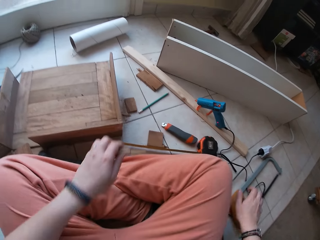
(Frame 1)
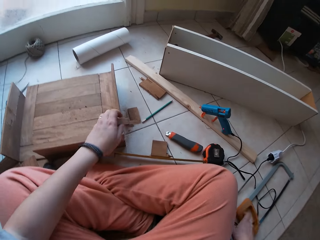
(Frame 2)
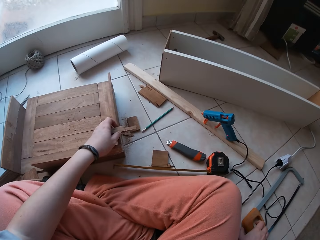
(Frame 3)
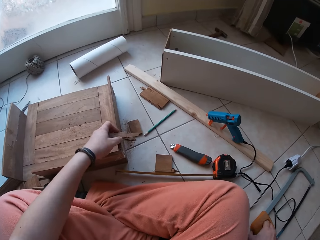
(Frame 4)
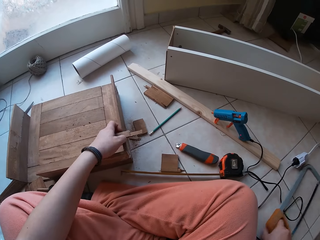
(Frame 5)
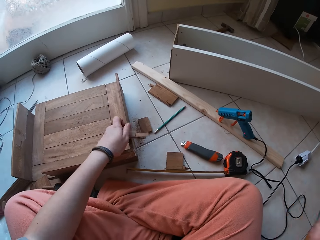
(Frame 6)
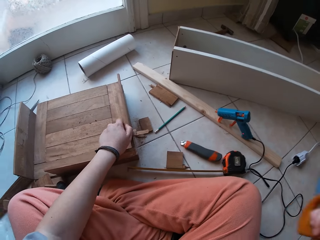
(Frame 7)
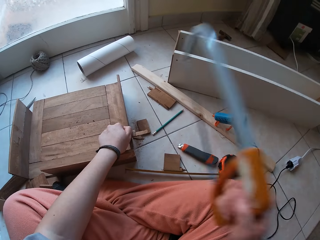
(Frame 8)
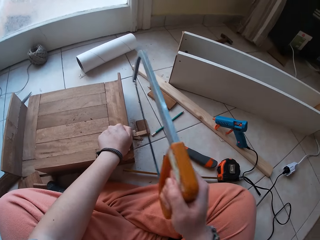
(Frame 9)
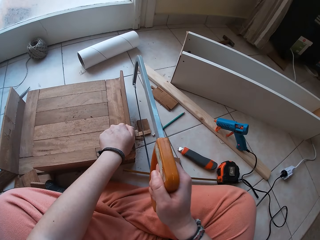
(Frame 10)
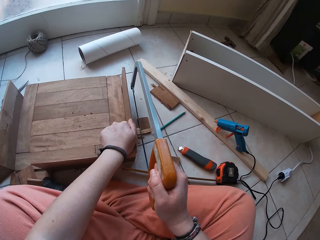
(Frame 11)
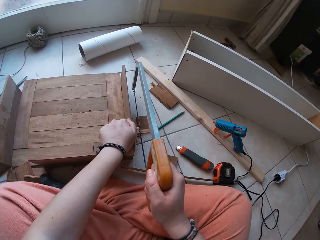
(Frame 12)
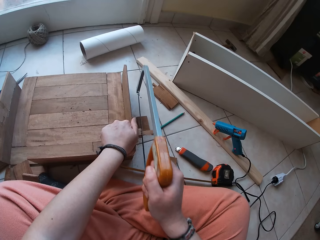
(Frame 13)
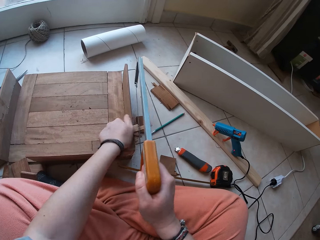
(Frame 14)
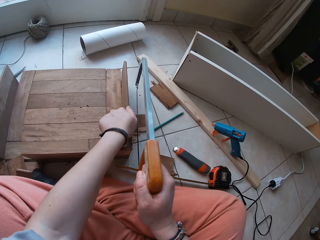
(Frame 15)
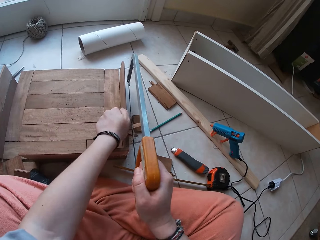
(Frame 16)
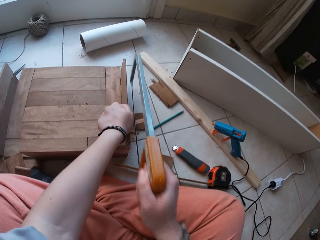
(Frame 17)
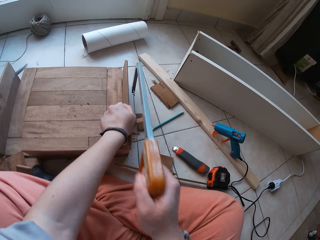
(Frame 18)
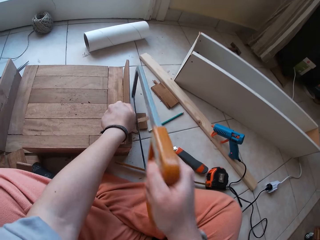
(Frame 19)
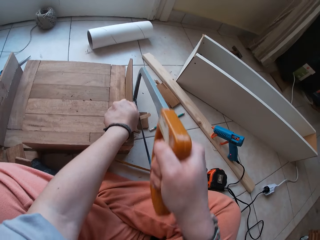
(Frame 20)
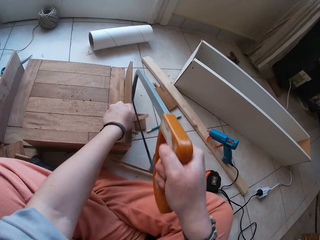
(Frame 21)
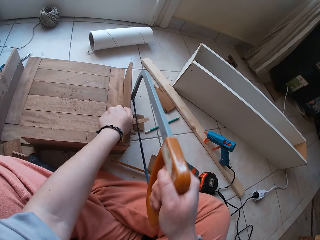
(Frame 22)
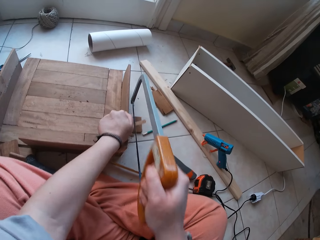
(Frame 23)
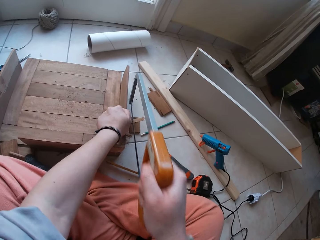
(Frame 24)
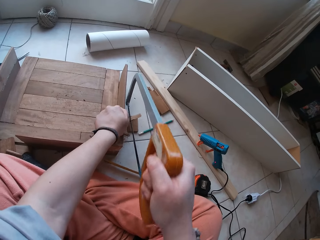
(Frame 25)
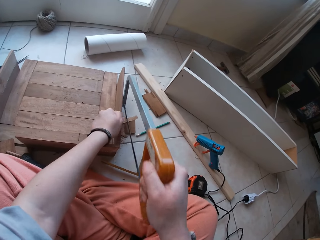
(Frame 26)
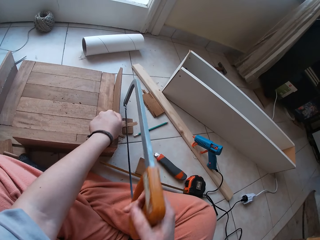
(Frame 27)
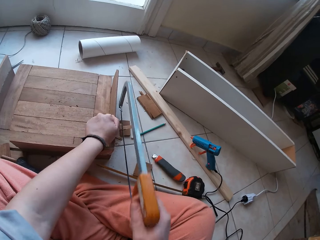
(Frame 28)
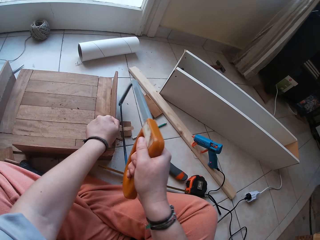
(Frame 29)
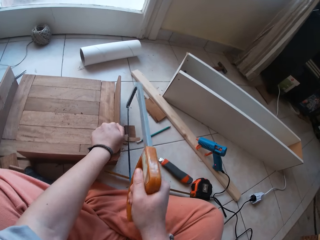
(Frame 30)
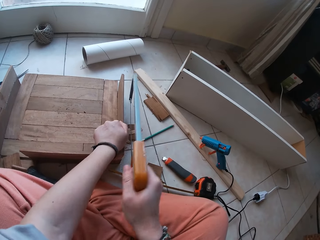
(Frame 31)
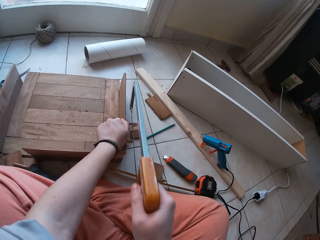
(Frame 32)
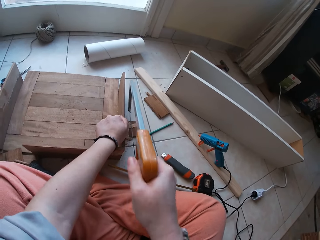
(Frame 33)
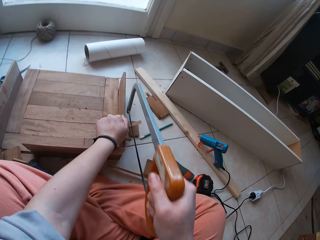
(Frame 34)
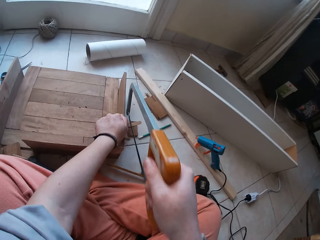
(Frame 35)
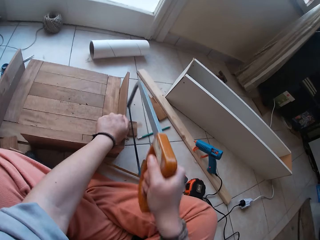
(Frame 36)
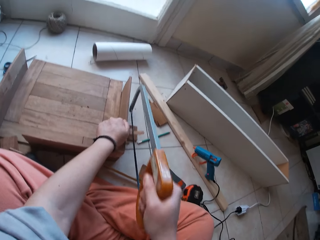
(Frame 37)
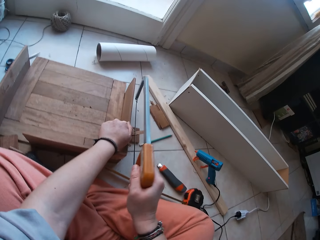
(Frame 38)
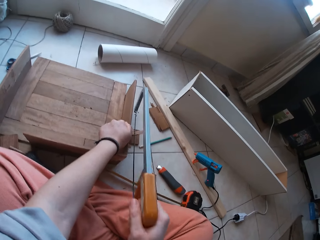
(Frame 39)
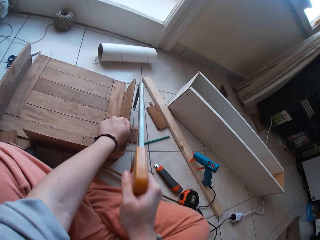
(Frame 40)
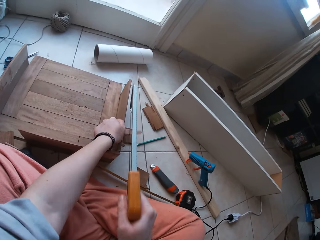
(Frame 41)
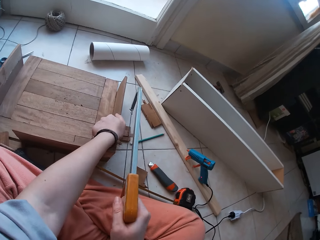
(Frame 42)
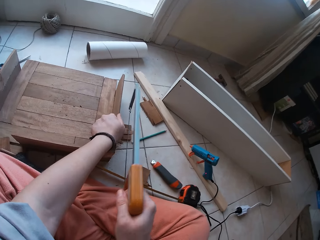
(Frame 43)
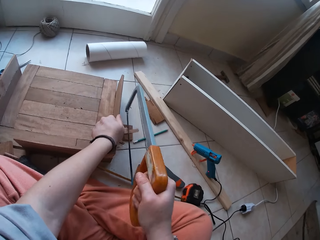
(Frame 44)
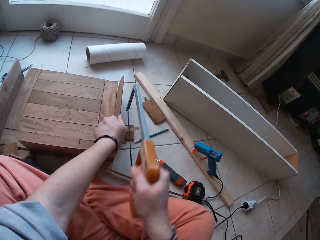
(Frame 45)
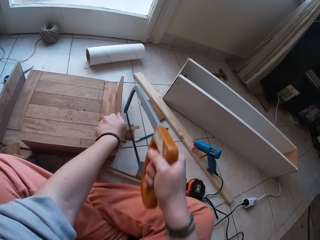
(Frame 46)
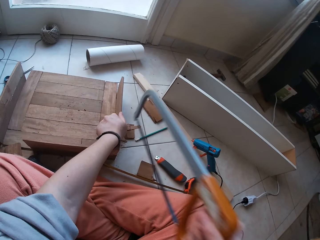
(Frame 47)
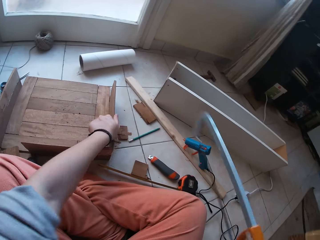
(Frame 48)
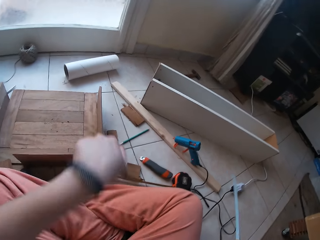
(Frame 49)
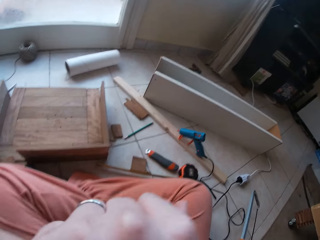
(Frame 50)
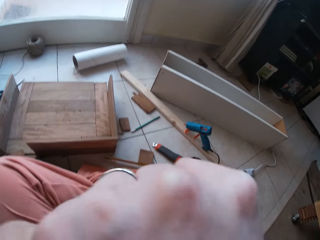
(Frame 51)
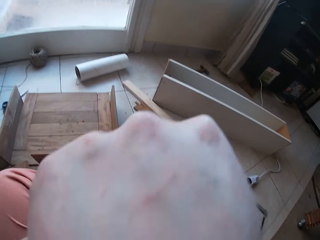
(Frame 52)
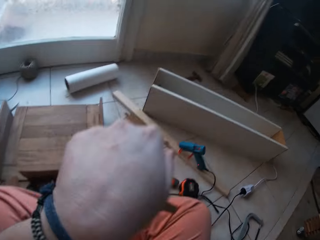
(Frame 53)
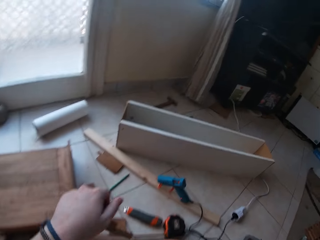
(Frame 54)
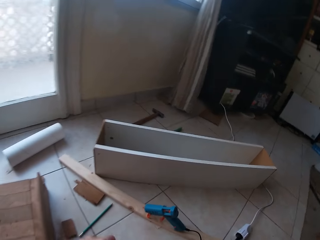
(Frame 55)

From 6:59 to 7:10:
The camera wearer removes his hand from the wood. He places the wood down. He picks up the saw or hacksaw from the ground with his right hand. He adjusts the wood. He places the hacksaw on the wood. He cuts the wood with the saw. He moves the hacksaw away, lifts the wood, and drops the saw on the ground with his right hand. He lowers a hand.

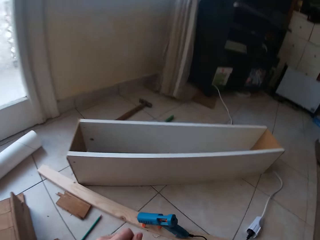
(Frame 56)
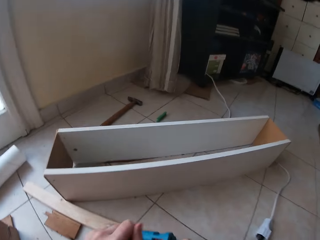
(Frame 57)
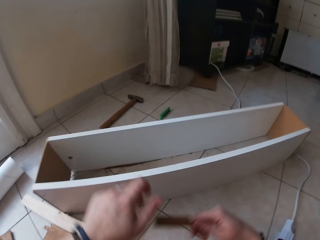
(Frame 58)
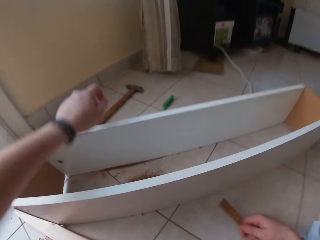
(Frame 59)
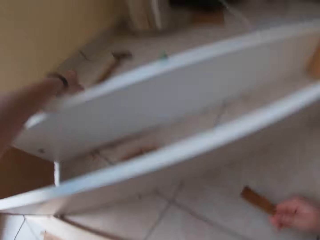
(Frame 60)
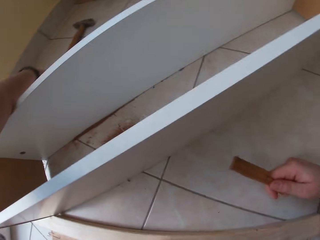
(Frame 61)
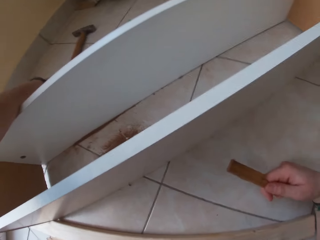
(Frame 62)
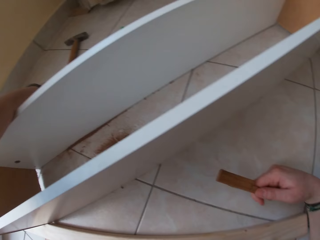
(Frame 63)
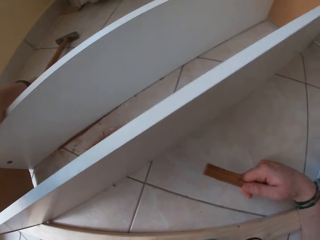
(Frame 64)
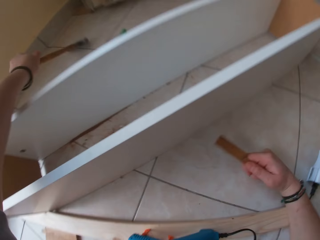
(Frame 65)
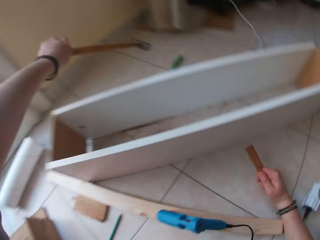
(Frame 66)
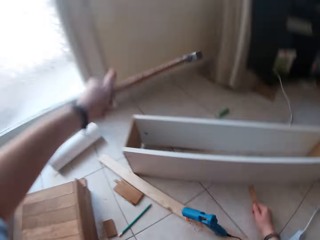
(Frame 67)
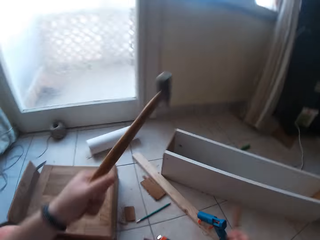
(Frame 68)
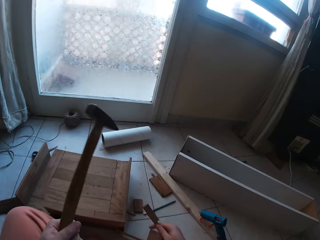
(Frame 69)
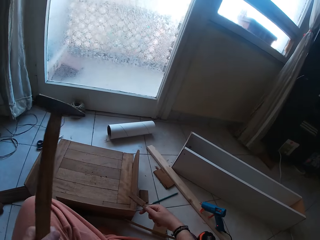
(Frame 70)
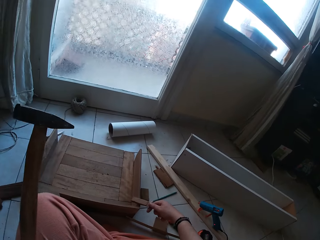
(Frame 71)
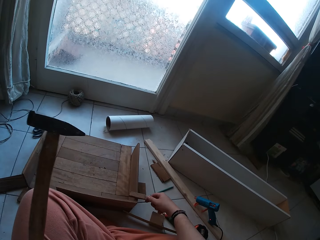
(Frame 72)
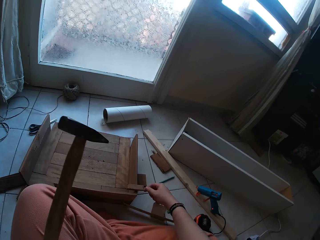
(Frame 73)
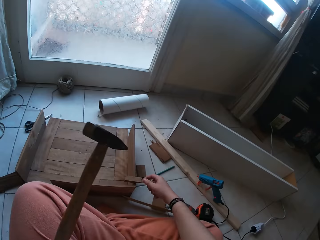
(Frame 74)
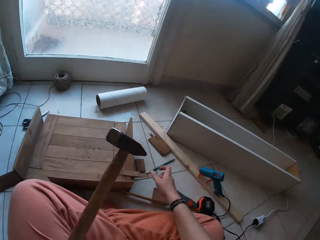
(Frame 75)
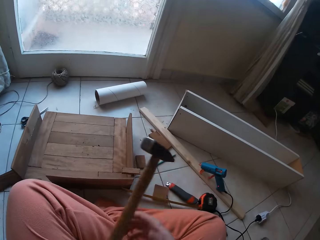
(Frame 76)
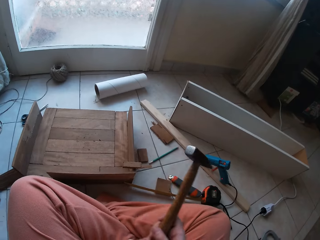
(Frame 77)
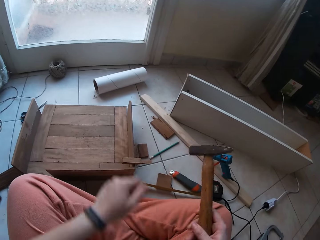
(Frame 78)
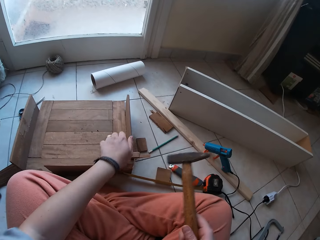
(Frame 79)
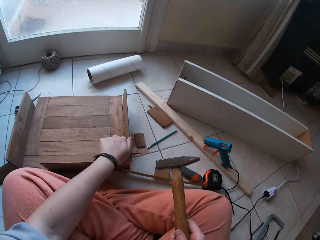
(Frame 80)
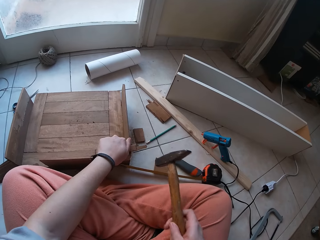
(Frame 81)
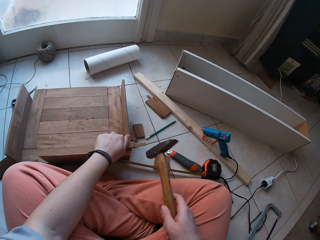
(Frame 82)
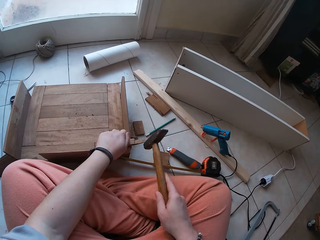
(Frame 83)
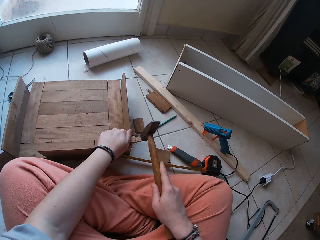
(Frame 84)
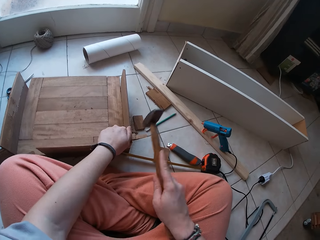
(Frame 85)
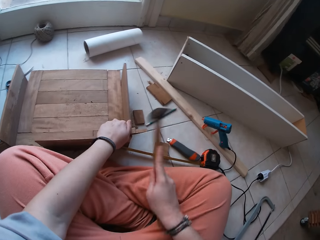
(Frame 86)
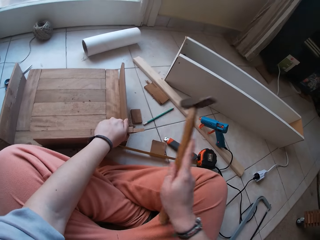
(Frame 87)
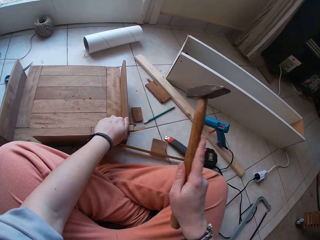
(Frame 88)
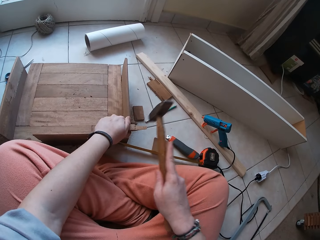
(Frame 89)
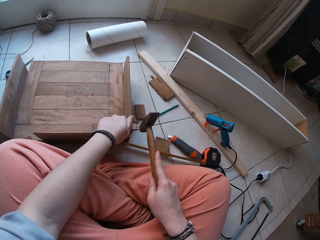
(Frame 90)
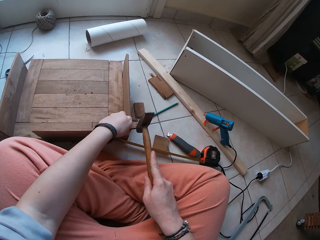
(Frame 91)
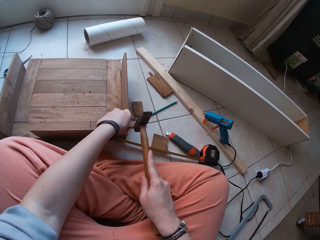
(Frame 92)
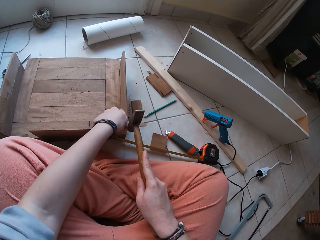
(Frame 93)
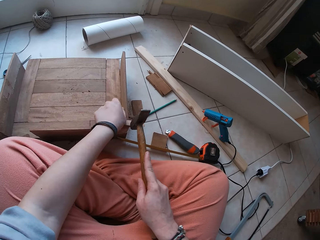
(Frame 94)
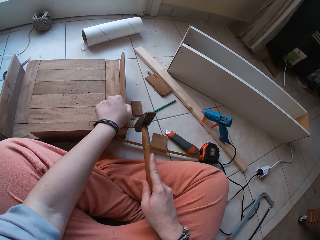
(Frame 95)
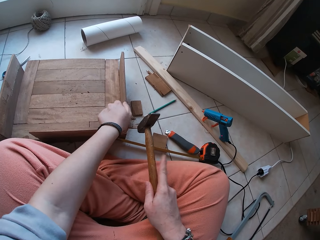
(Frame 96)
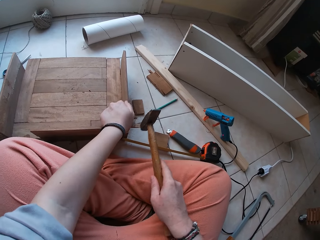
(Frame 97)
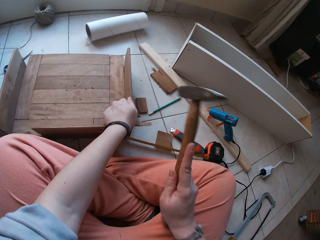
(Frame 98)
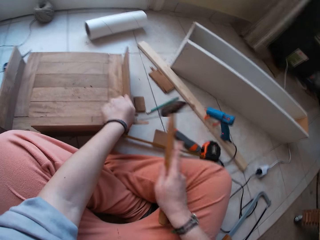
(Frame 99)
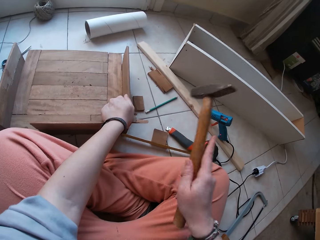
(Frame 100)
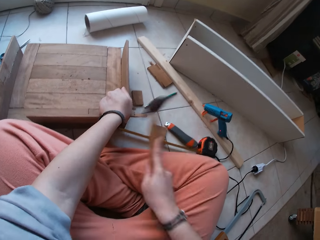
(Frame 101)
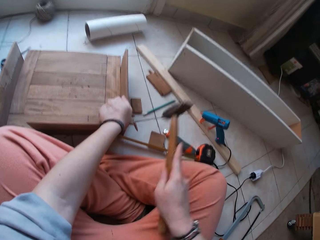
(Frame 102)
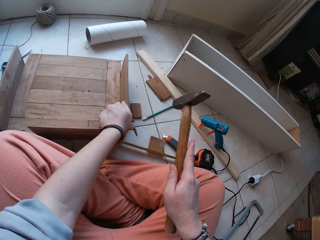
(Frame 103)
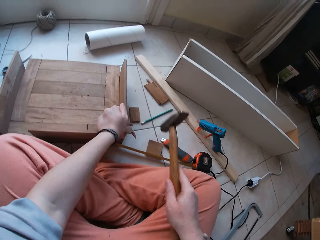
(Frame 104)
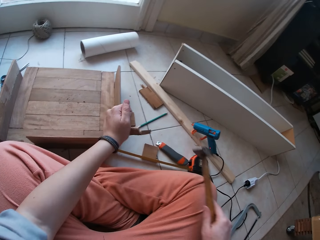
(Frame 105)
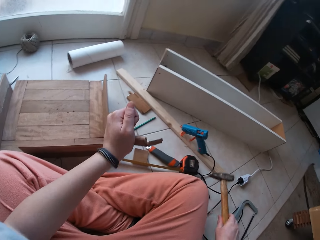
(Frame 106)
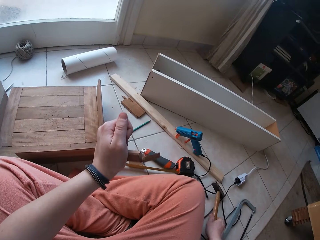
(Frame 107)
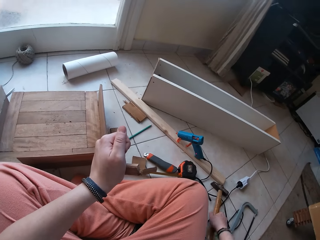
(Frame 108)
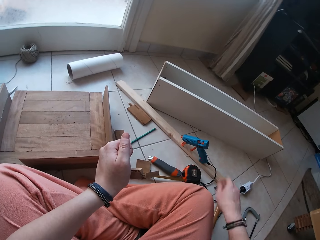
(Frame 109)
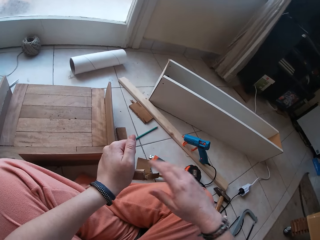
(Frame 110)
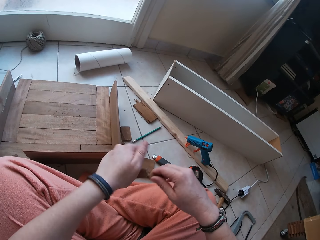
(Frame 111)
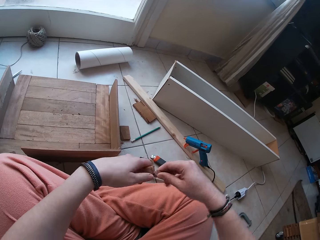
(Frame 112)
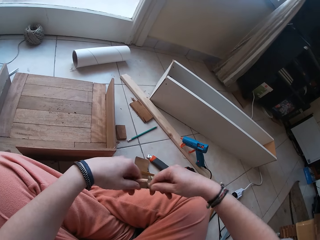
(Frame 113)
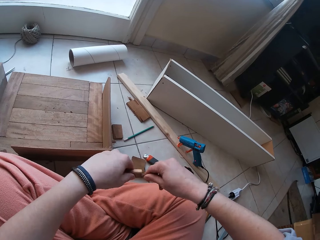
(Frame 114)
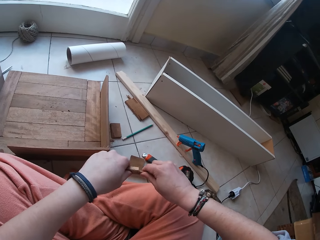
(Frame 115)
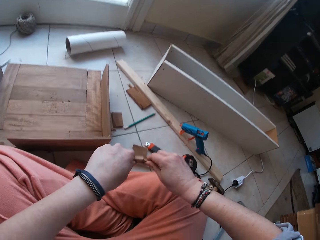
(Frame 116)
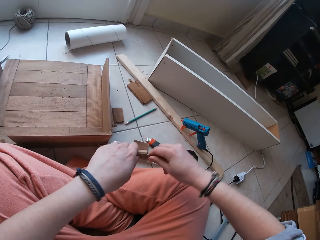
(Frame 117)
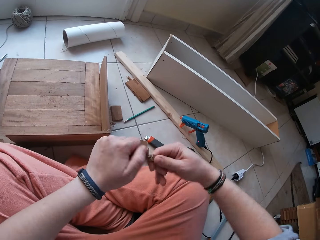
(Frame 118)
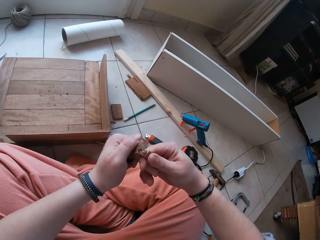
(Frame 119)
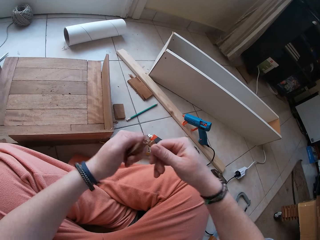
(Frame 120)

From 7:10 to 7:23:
The camera wearer moves forward. He picks up a hammer from the ground with his left hand. He removes his hand from the floor. He places the wood down. He holds the wood. He hits the wood, lifts the hammer, hits the hammer on the wood, lifts the hammer, and hits the wood. He adjusts the wood. He adjusts the wood again. He lifts the hammer, hits the wood, lifts the hammer, hits the wood, and moves the hammer away. He lifts the wood. He drops the hammer on the ground with his left hand. He holds the wood. He adjusts the wood in his hand. He breaks the wood with both of his hands.
